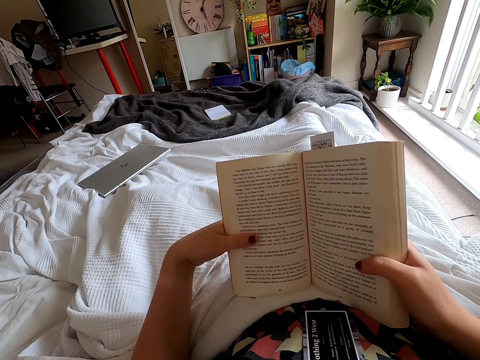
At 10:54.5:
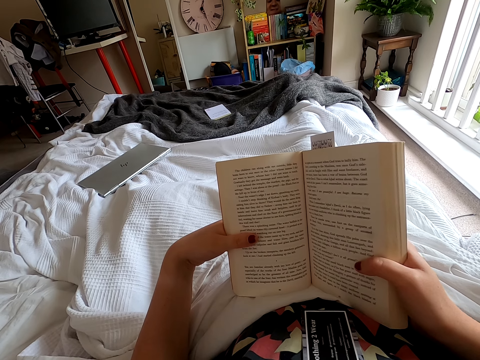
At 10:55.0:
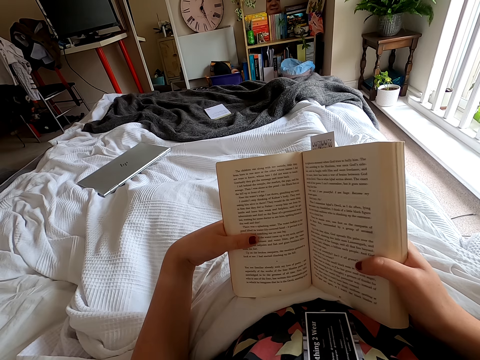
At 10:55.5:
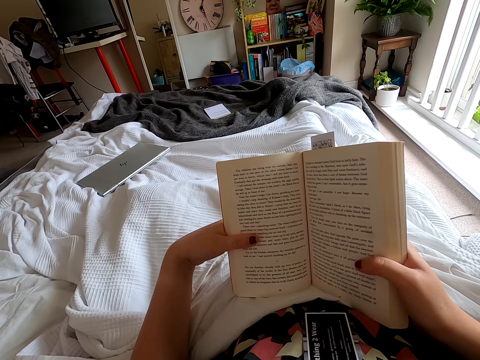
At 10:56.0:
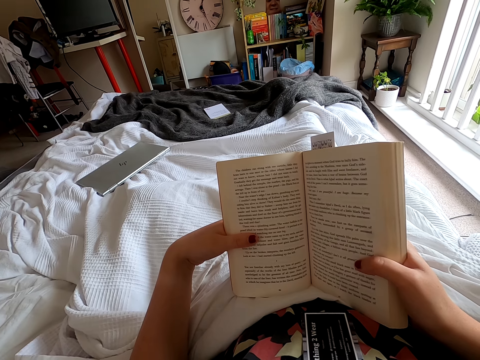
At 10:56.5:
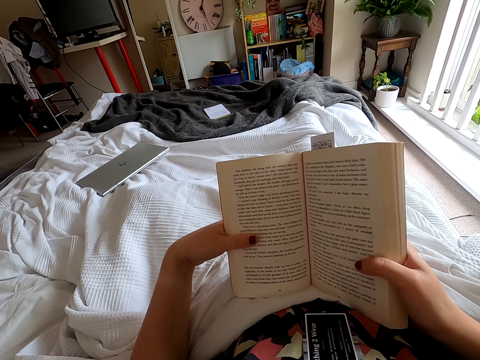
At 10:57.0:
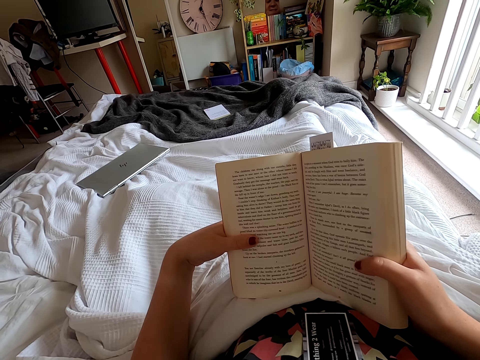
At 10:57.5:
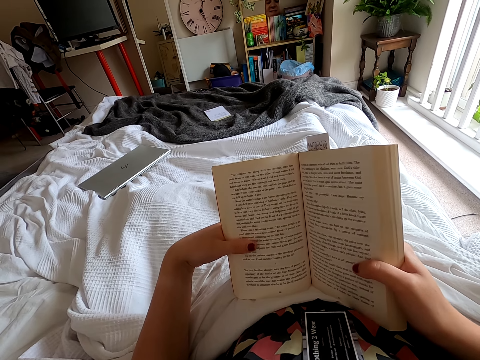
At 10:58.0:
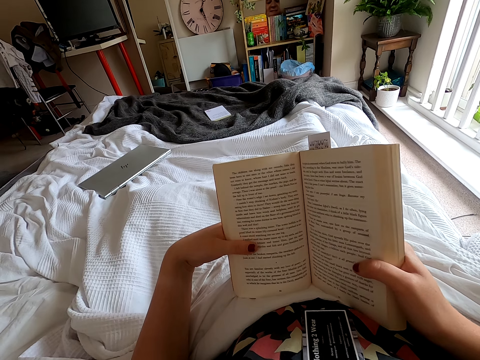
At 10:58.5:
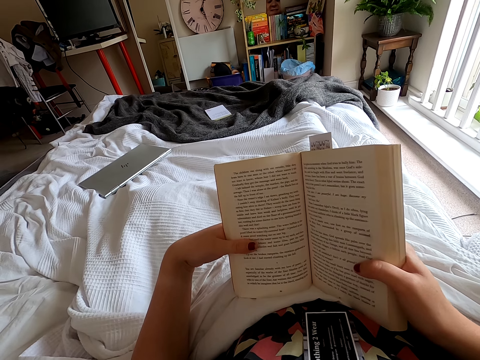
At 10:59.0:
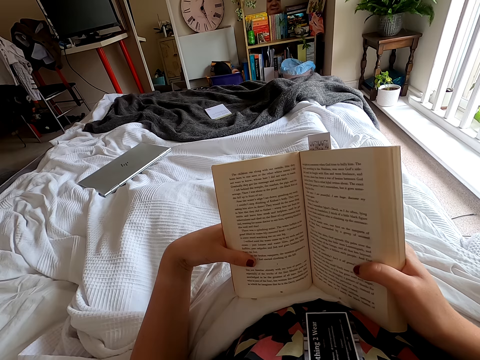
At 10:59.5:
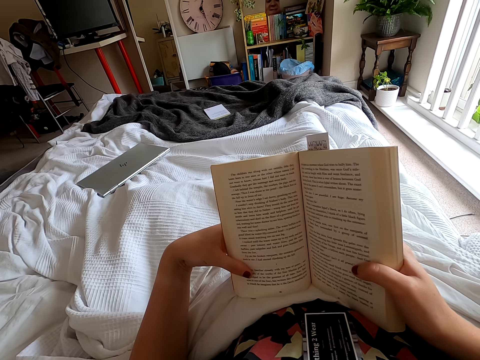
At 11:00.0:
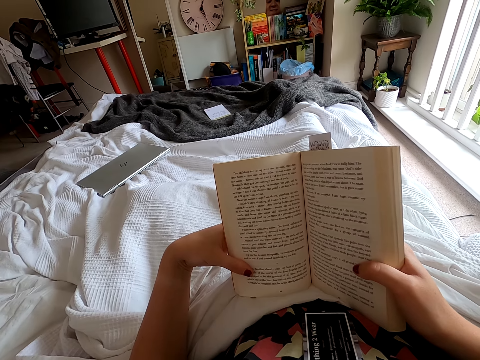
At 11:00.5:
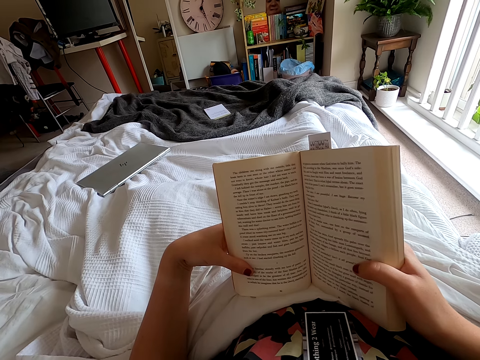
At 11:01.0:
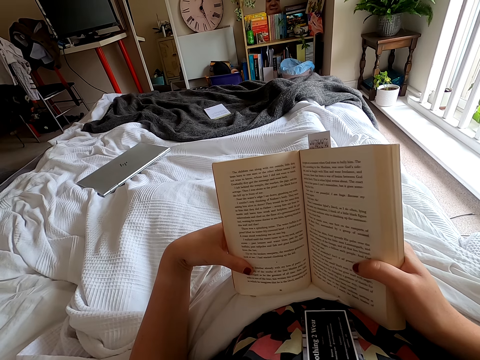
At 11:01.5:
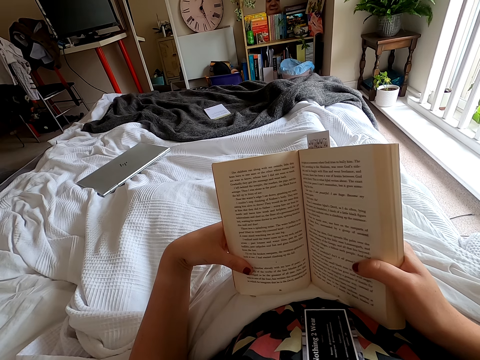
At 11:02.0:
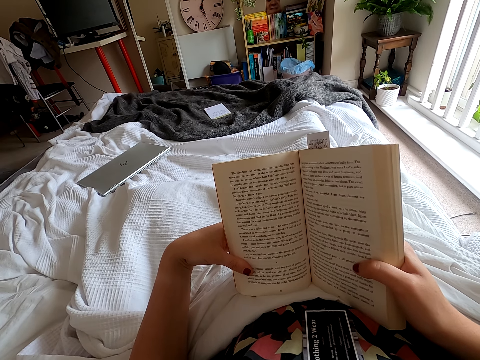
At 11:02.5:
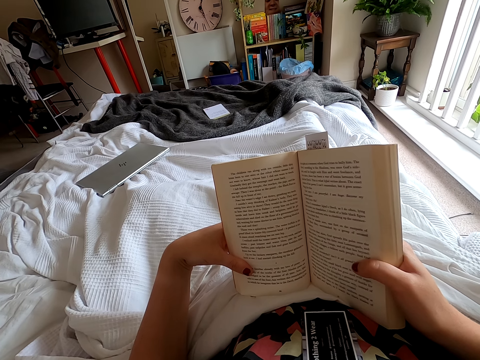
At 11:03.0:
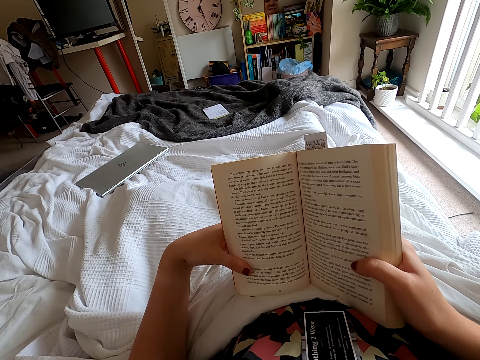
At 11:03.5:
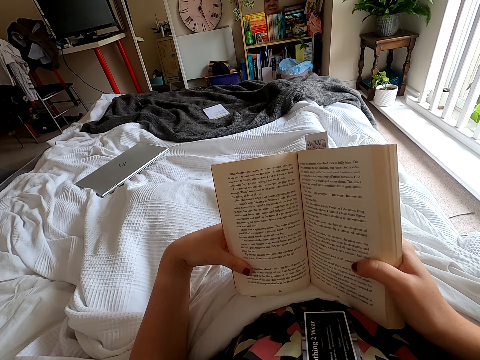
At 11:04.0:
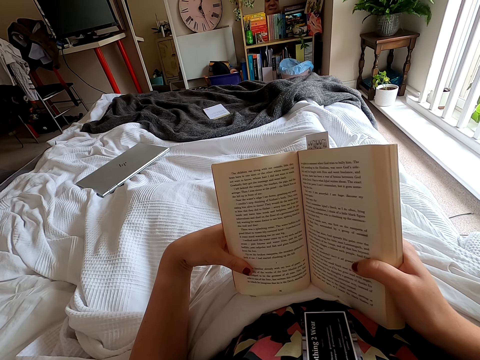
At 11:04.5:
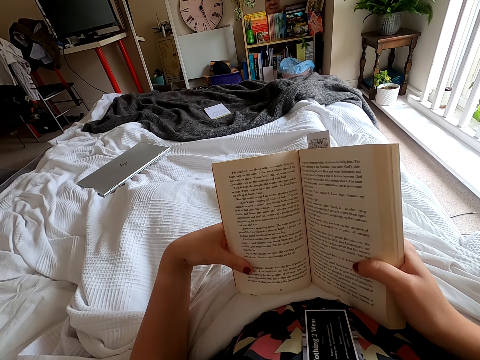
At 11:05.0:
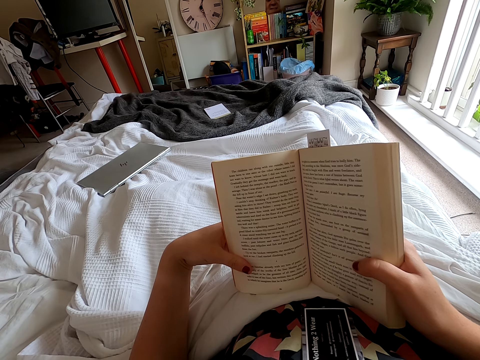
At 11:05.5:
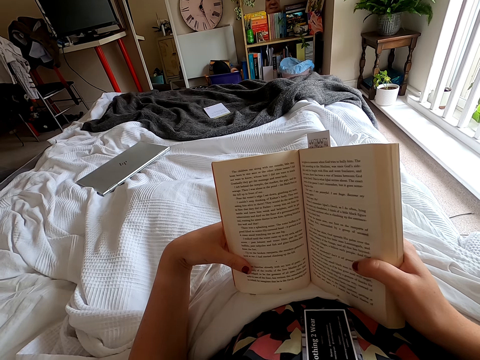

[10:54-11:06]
The camera wearer peruses a book.

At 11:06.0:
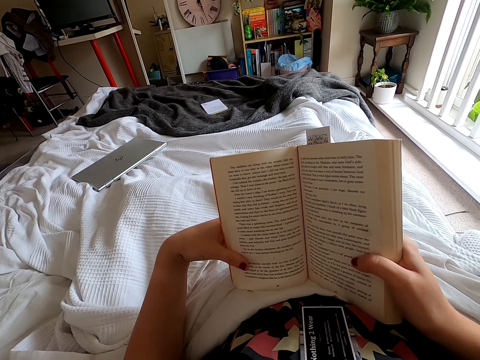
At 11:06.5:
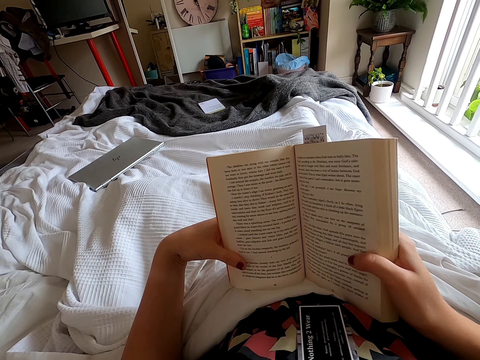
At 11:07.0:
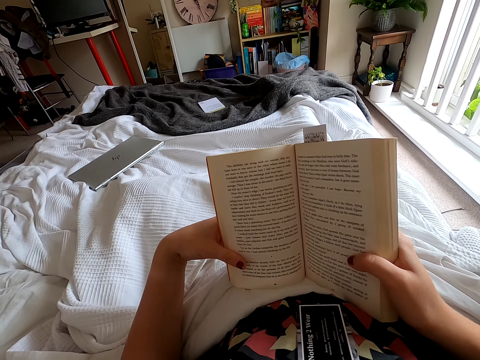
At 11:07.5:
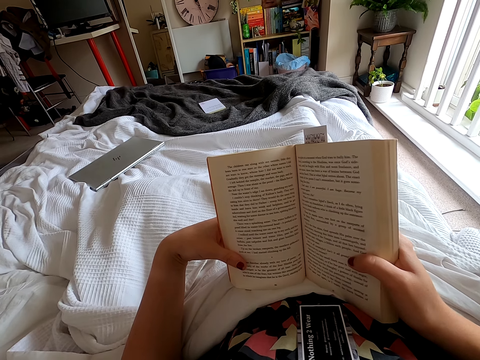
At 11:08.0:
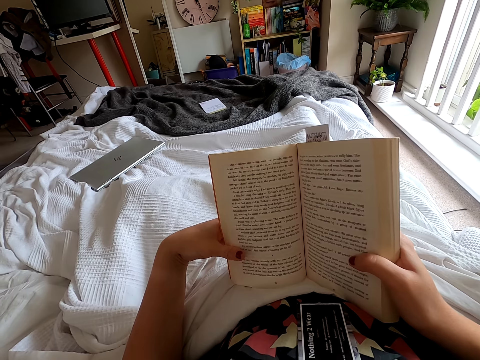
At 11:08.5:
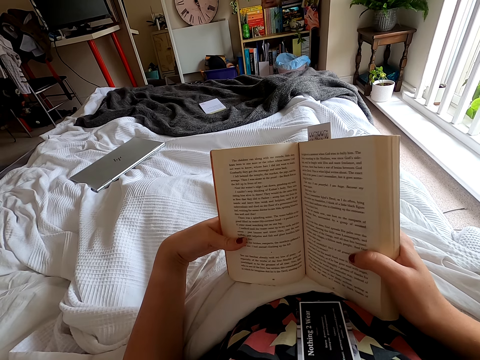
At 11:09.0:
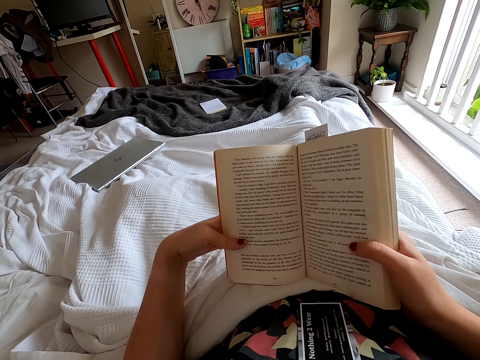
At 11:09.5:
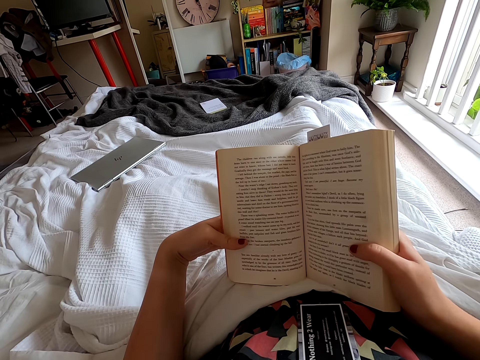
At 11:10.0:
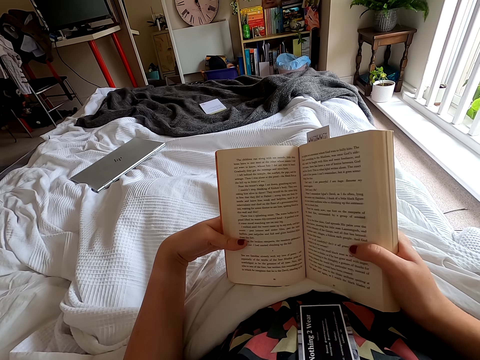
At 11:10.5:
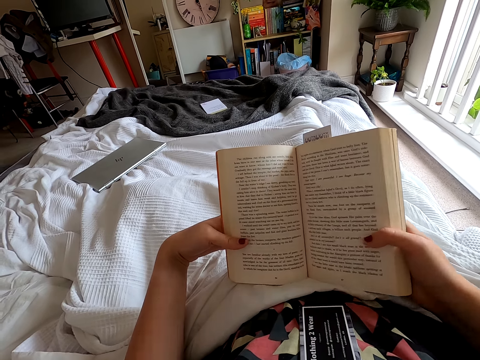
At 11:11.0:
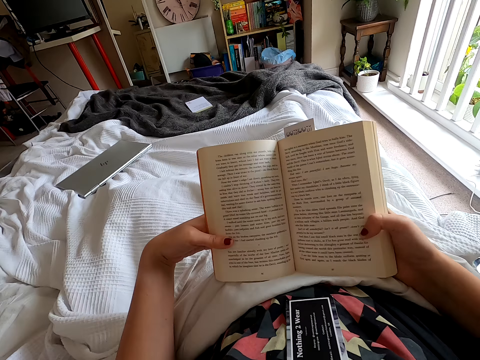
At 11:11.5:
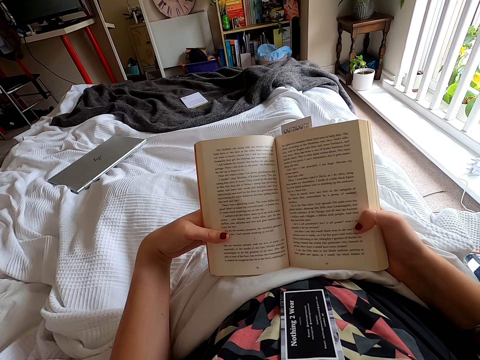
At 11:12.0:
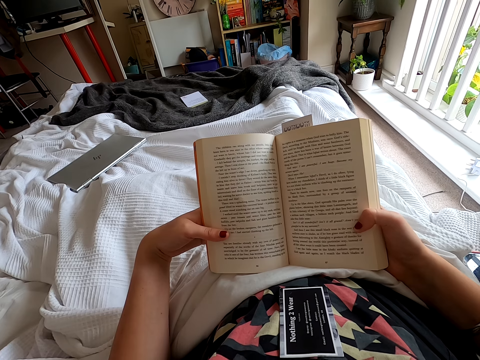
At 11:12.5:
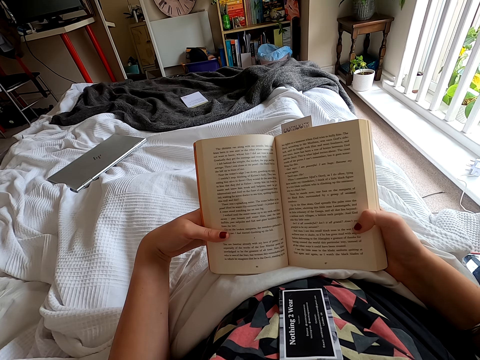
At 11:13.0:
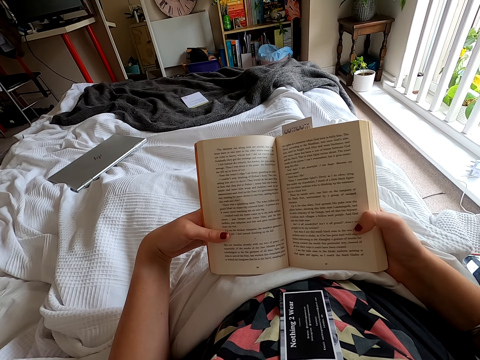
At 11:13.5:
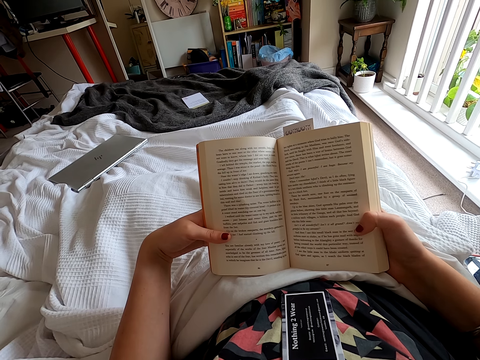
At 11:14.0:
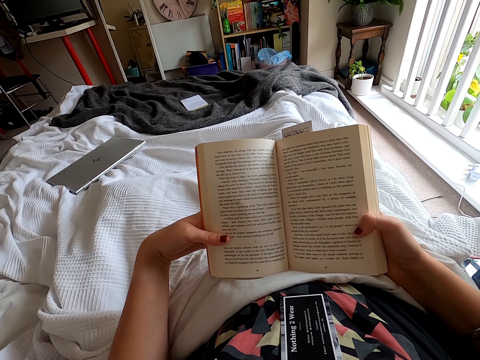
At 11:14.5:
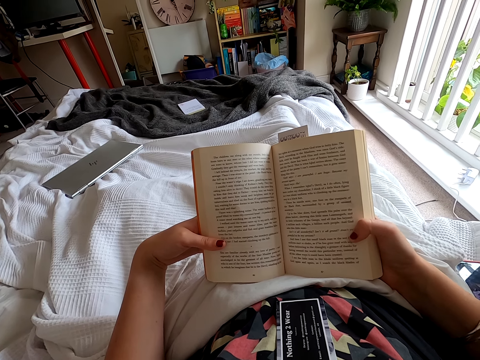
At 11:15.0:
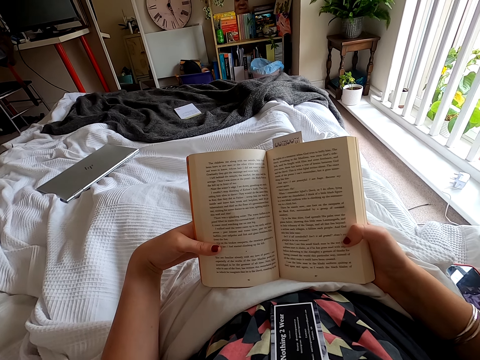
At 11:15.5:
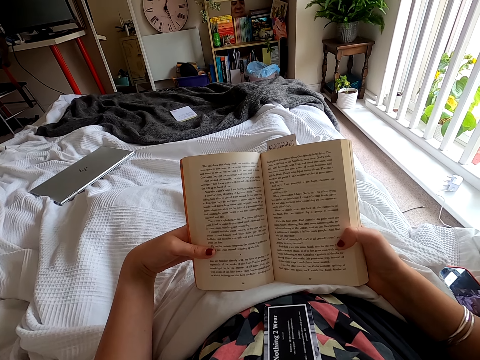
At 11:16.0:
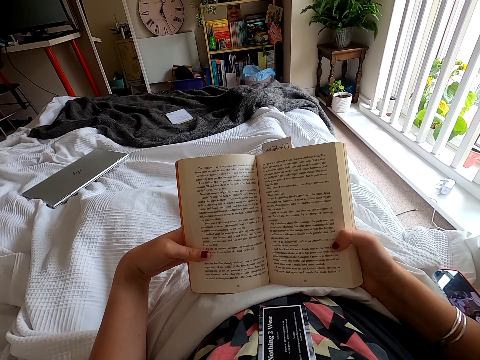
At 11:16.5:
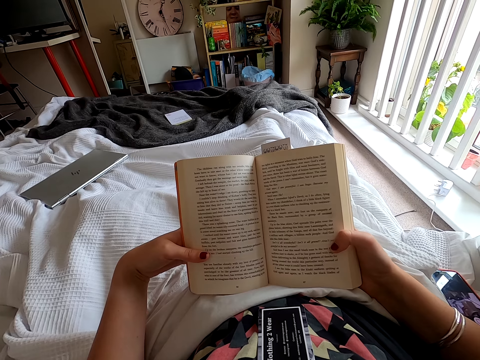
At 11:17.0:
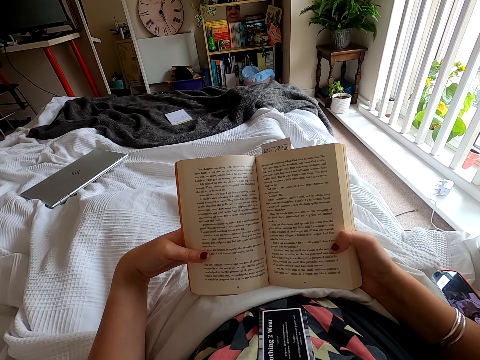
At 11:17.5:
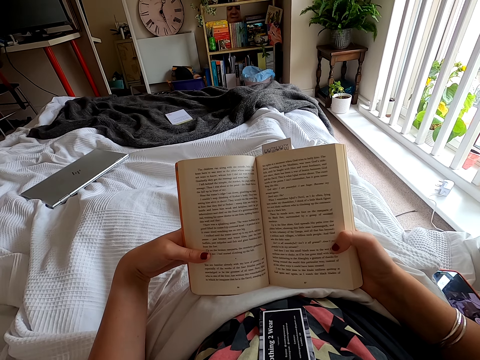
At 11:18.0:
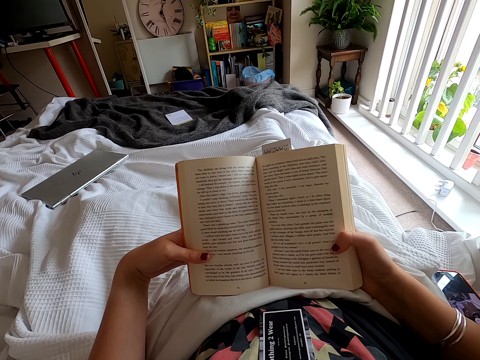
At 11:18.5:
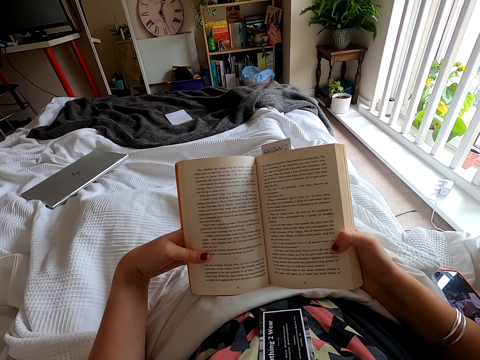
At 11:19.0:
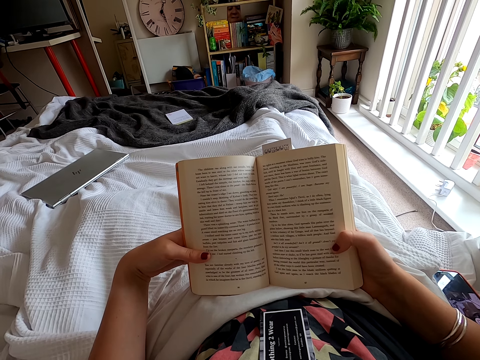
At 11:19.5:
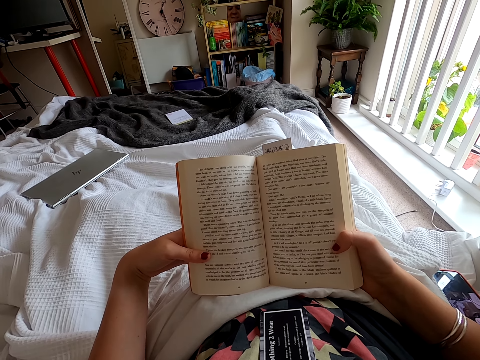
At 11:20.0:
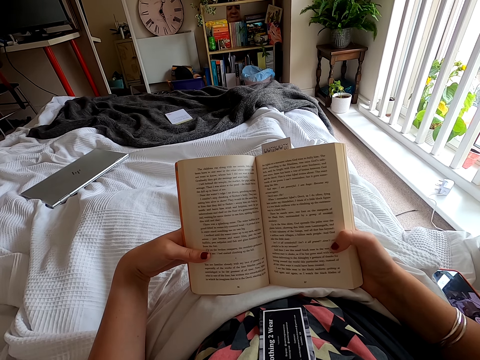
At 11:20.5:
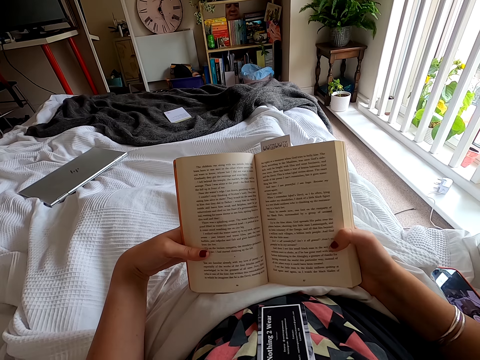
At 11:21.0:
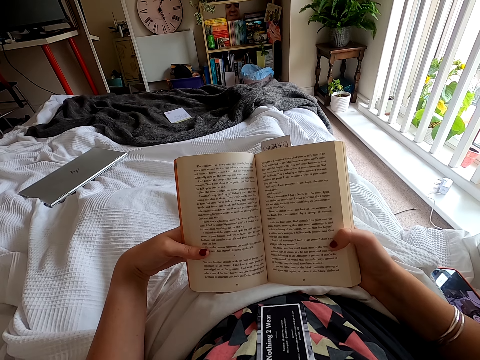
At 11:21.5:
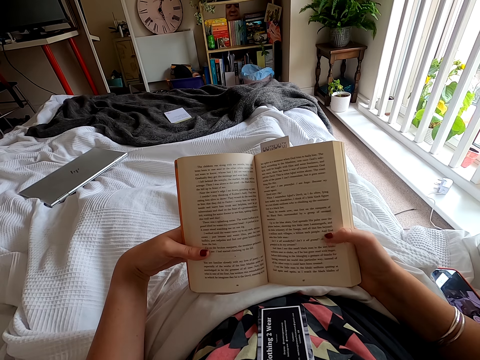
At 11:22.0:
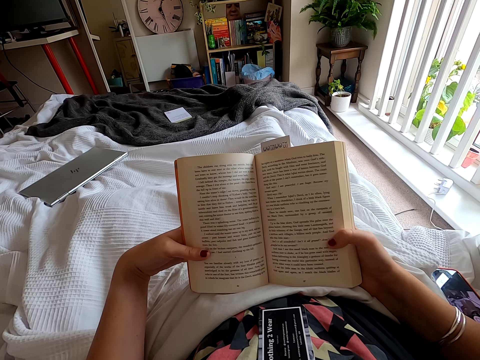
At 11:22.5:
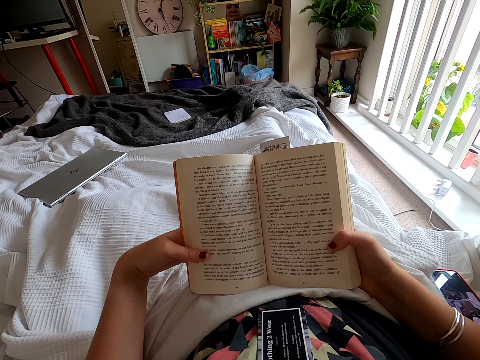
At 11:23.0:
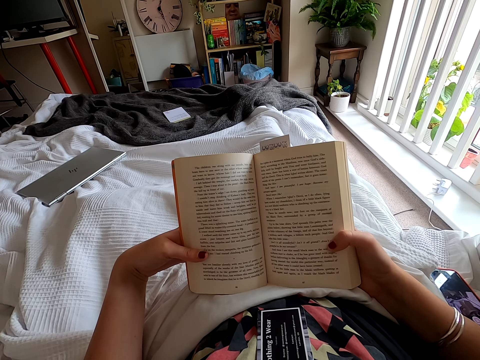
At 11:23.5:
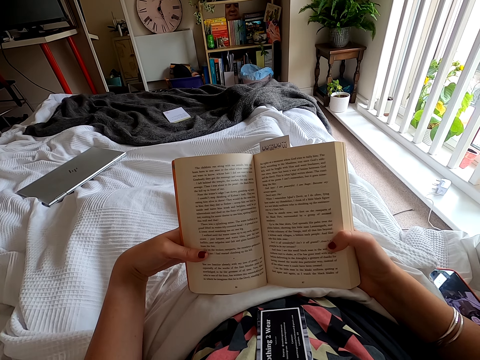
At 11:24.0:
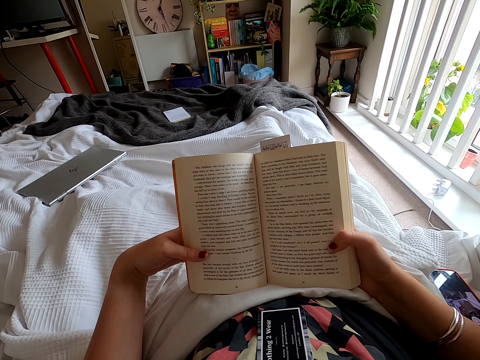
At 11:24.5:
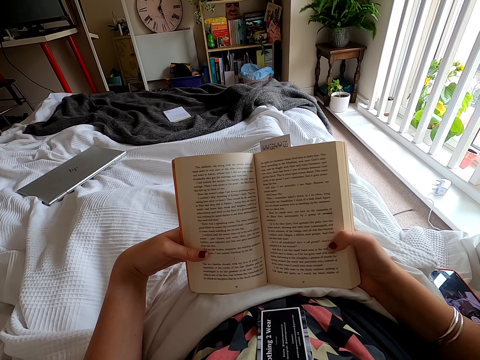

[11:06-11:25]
The camera wearer moves a finger. They peruse a book. They peruse the book again.
